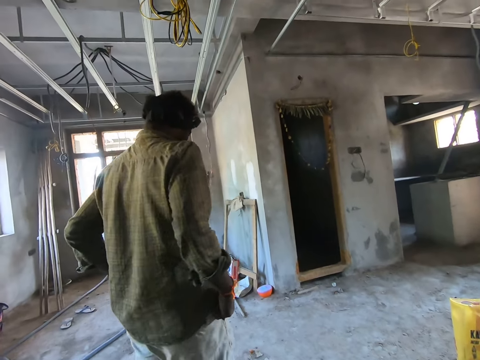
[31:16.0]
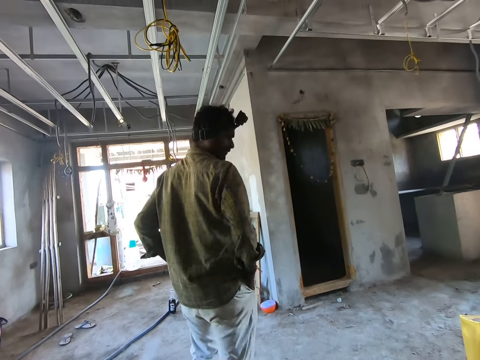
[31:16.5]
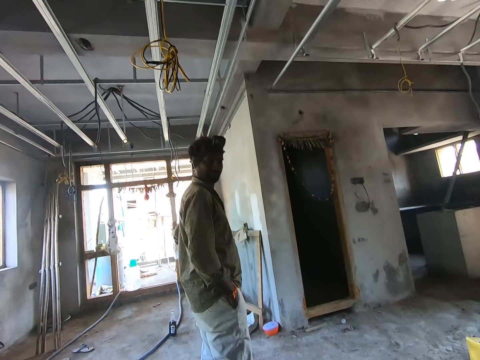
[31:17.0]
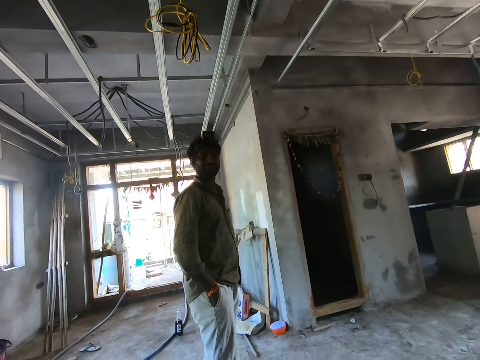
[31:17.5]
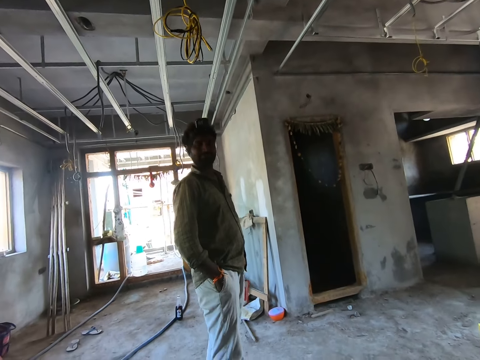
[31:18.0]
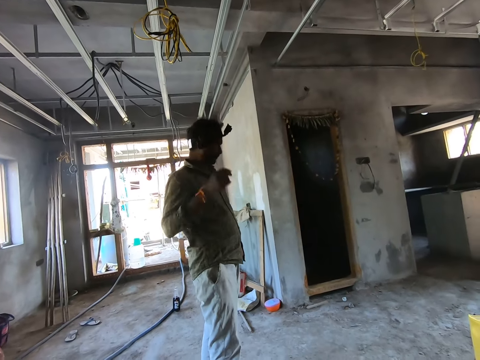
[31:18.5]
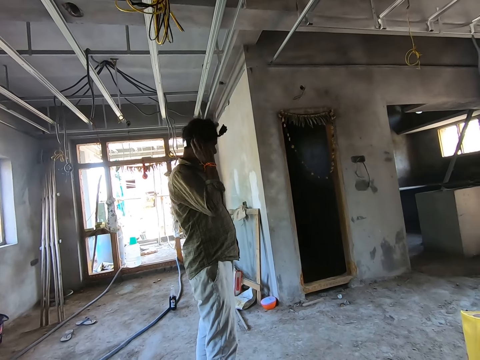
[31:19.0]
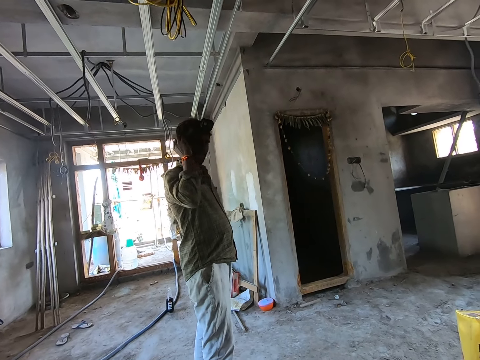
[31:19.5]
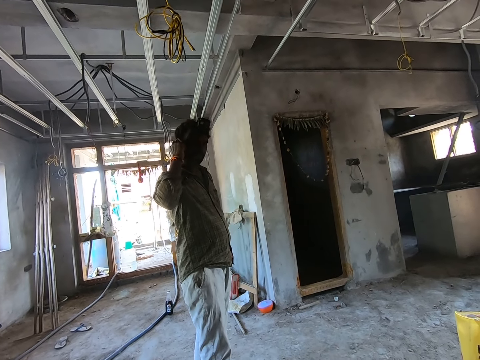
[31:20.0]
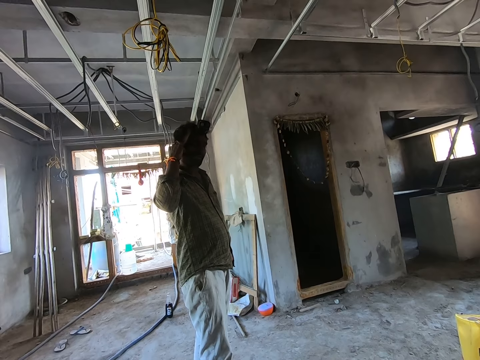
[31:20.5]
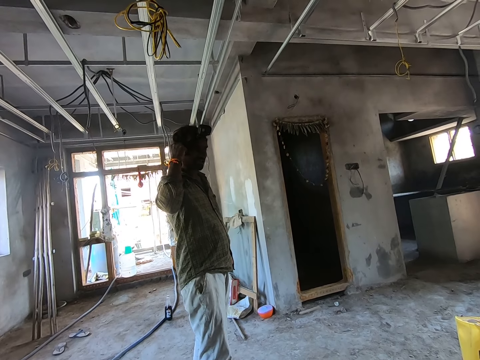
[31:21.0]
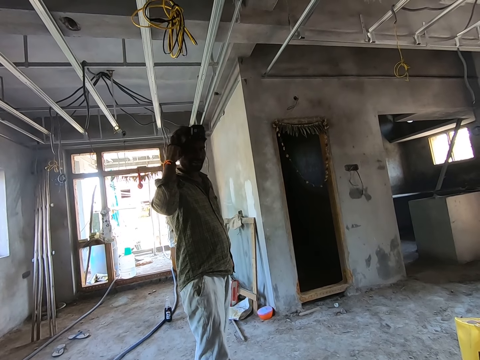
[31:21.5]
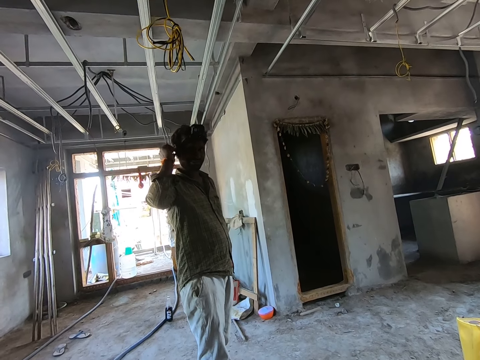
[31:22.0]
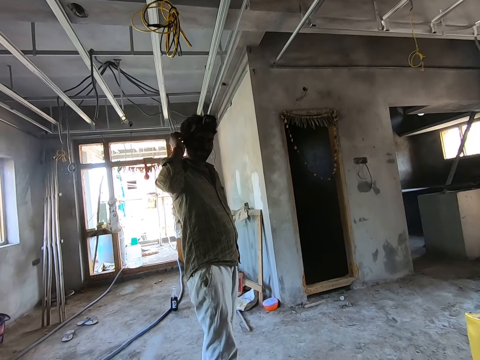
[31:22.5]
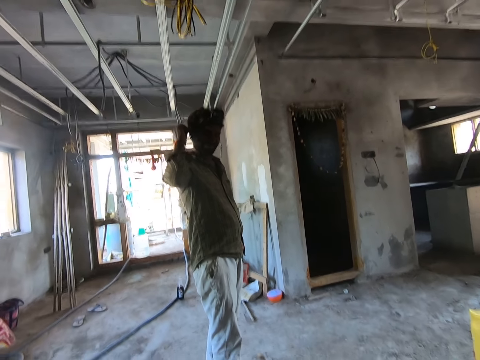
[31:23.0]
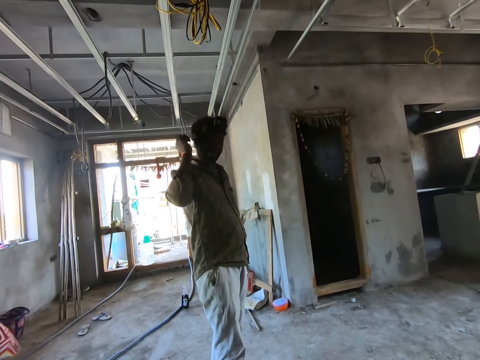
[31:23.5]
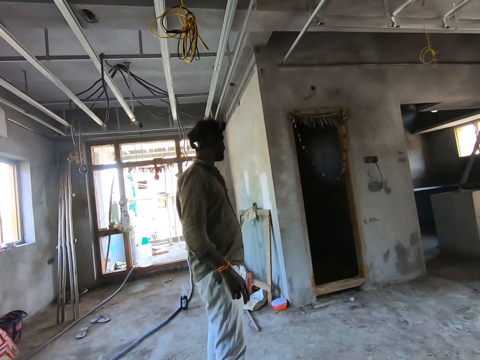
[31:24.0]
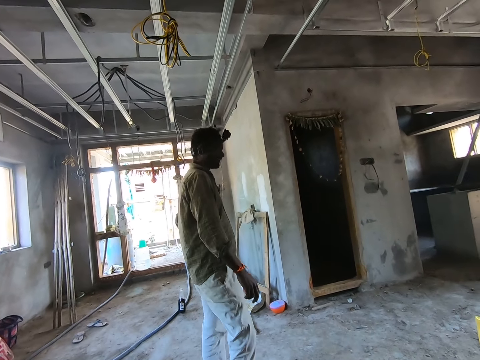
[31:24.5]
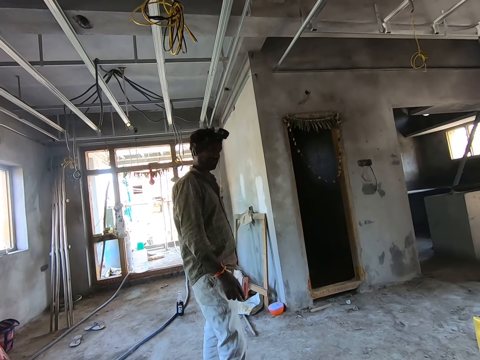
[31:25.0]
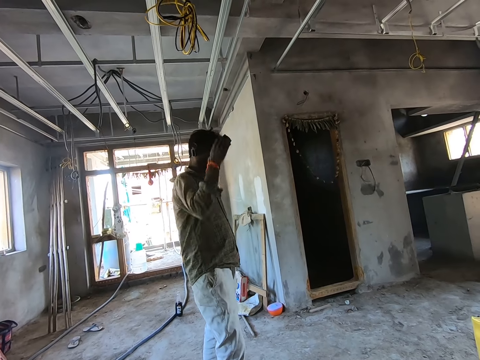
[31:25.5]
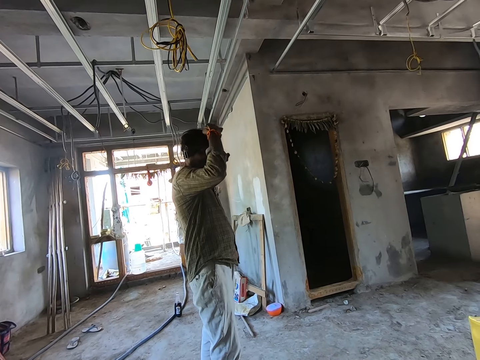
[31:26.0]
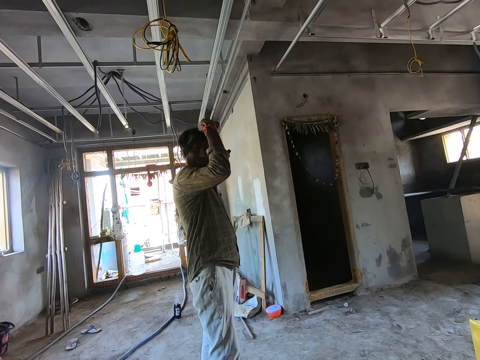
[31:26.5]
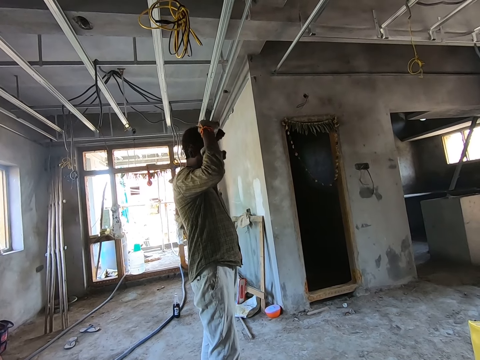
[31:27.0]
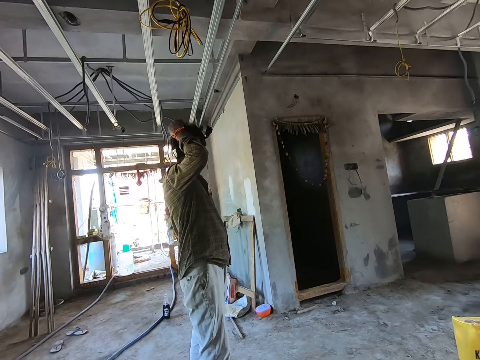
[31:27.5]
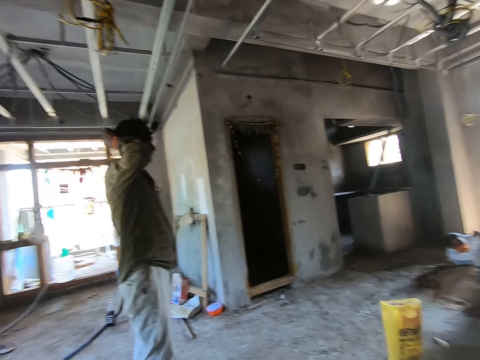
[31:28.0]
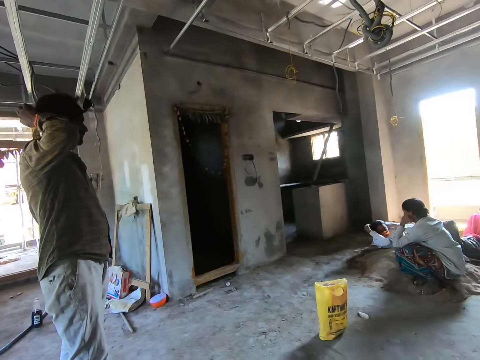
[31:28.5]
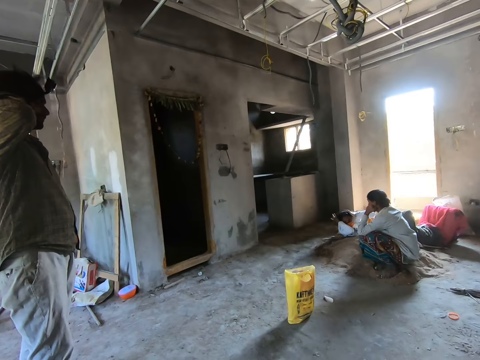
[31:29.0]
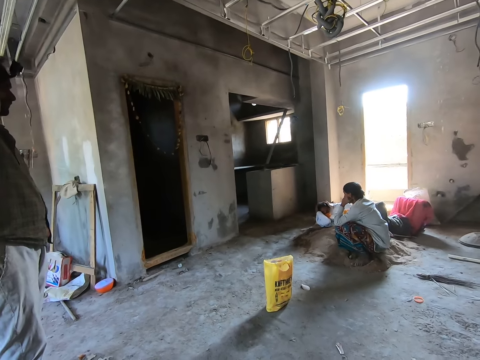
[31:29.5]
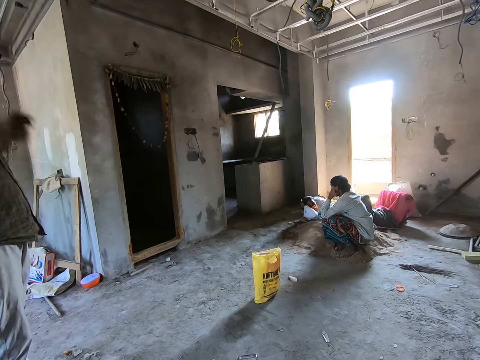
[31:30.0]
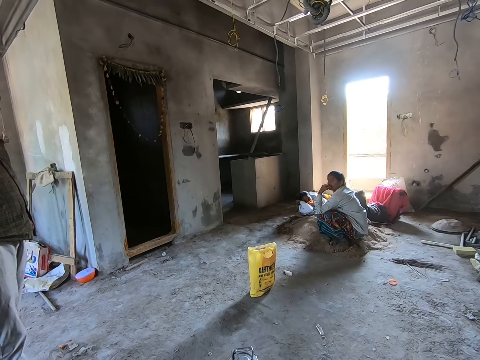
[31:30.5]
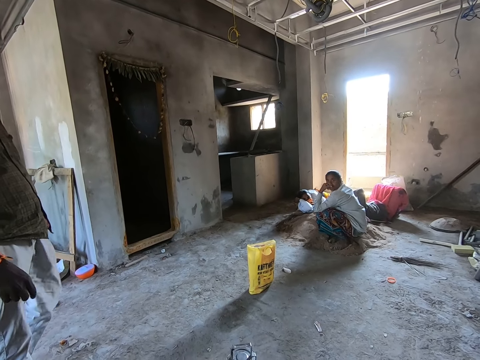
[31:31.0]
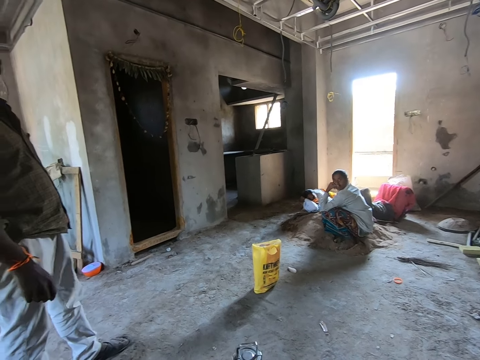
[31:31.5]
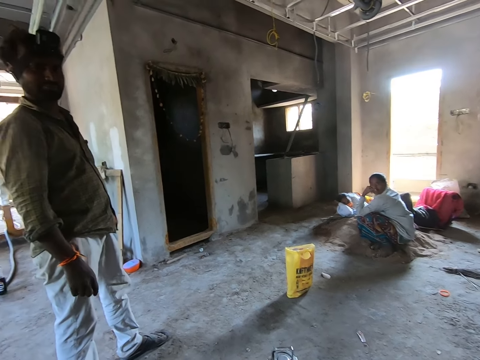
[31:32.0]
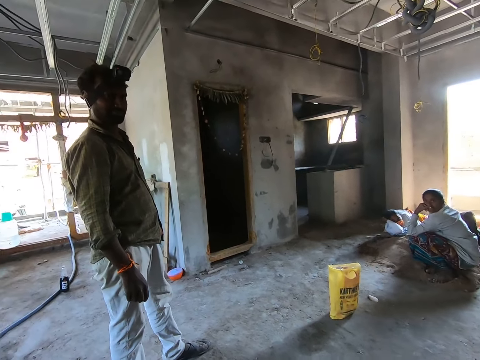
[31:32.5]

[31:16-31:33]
A man touches his camera. The camera wearer looks around.

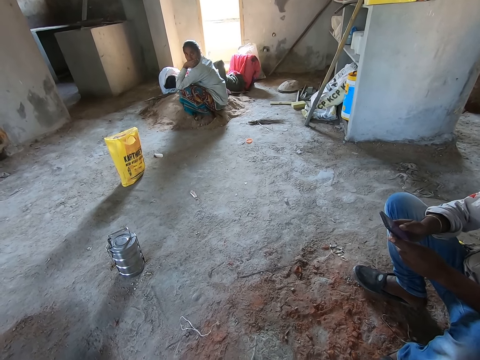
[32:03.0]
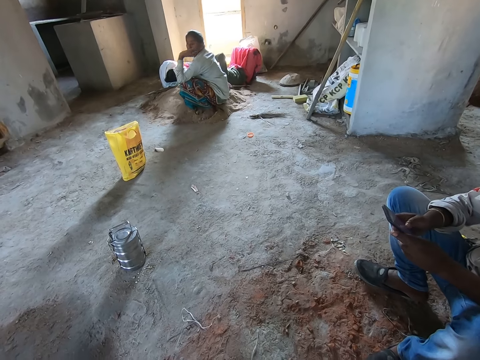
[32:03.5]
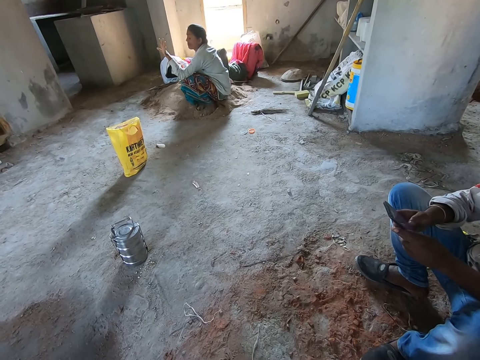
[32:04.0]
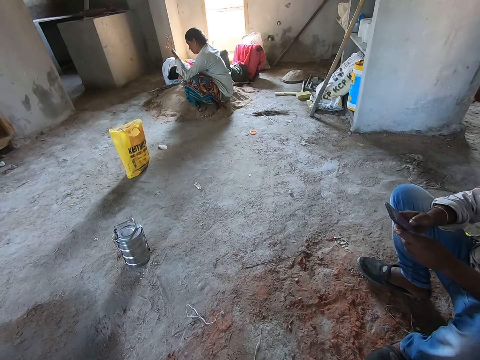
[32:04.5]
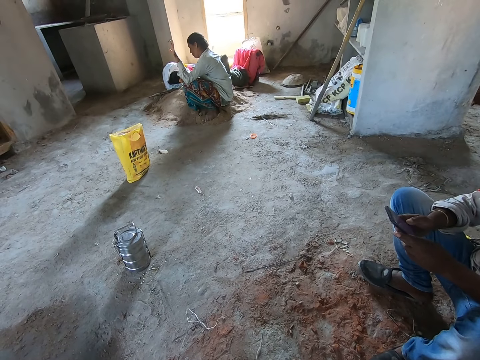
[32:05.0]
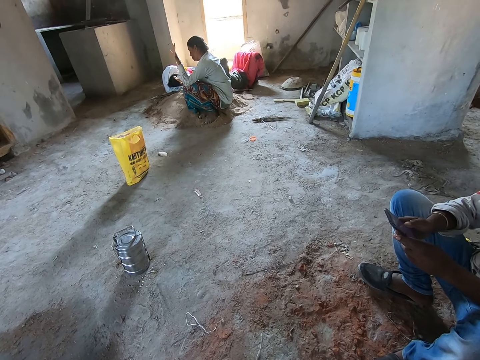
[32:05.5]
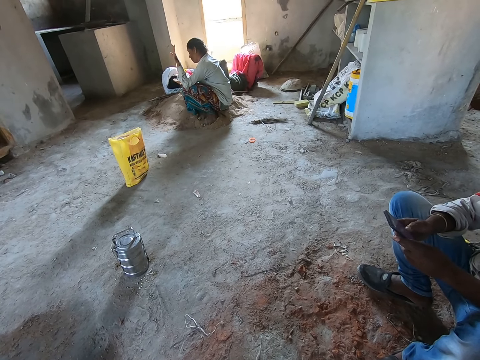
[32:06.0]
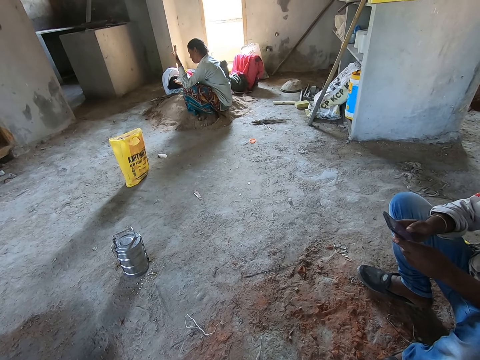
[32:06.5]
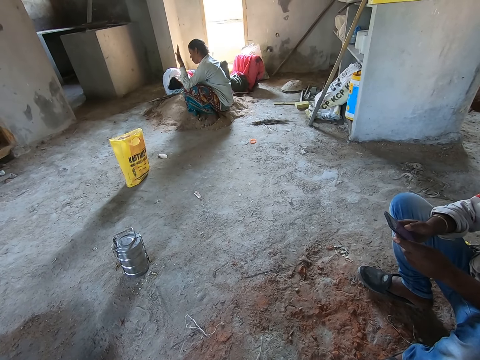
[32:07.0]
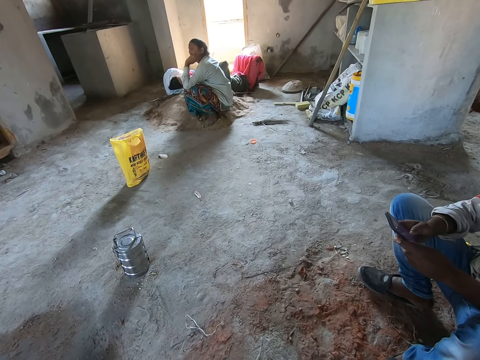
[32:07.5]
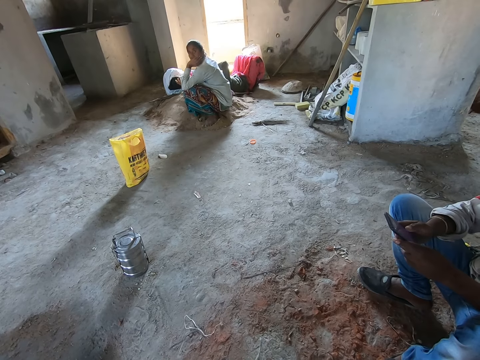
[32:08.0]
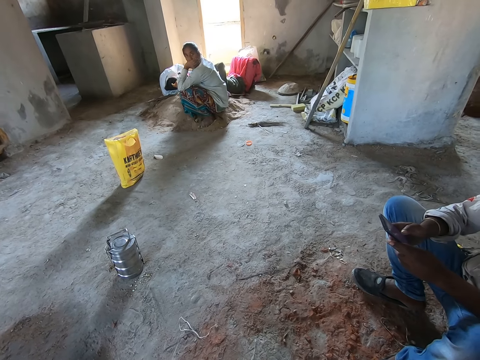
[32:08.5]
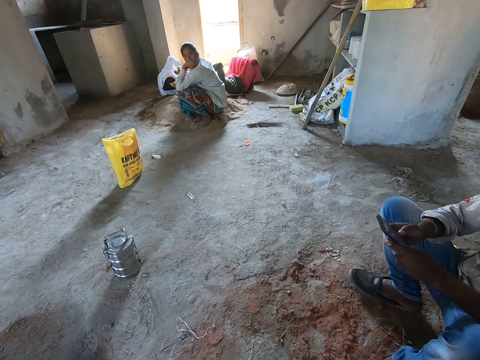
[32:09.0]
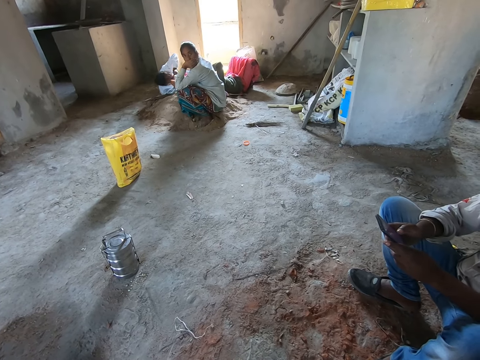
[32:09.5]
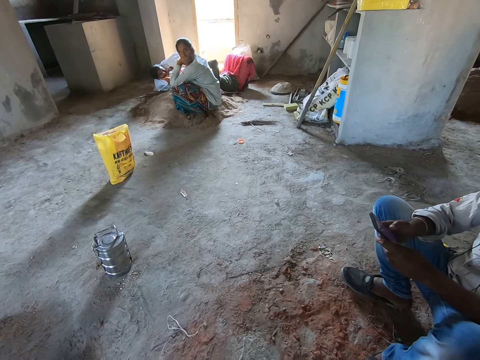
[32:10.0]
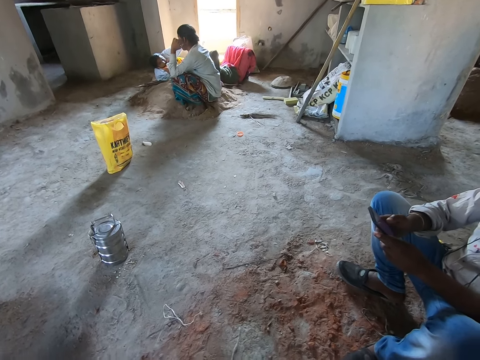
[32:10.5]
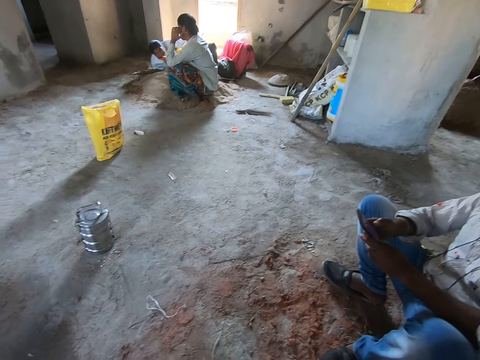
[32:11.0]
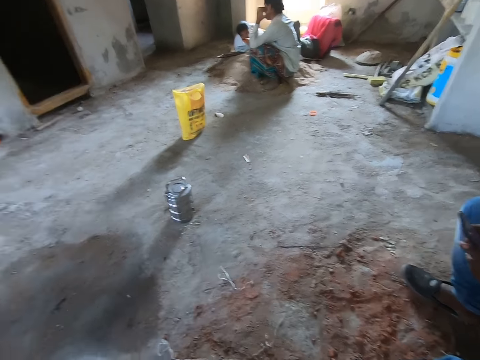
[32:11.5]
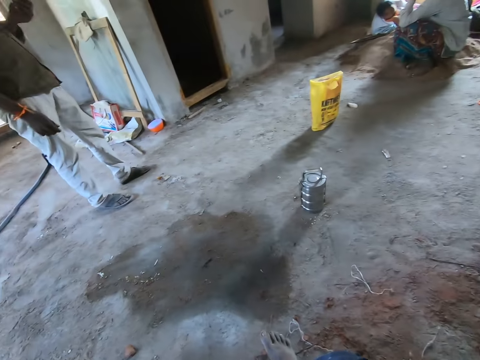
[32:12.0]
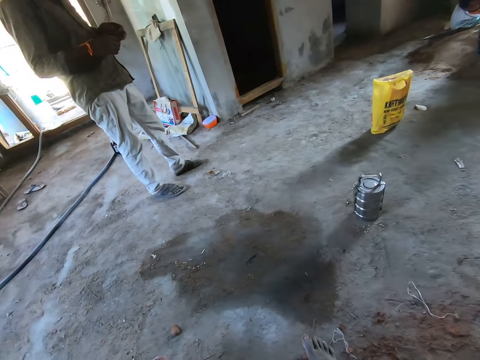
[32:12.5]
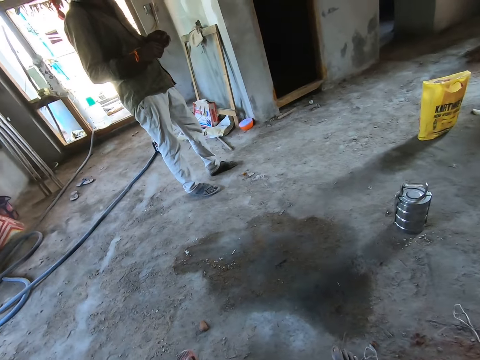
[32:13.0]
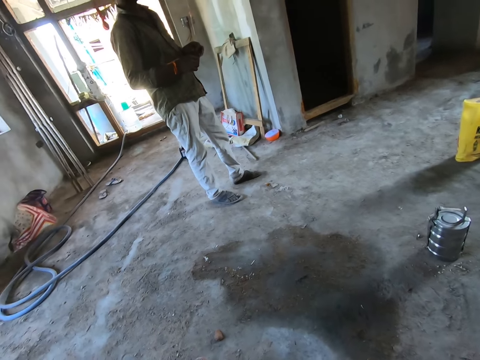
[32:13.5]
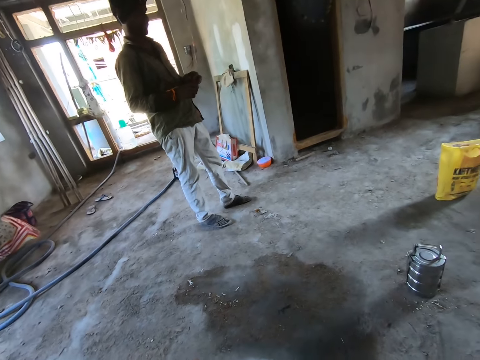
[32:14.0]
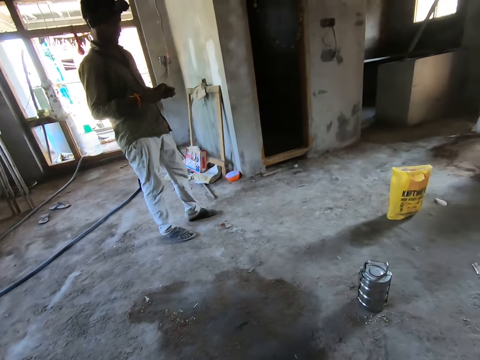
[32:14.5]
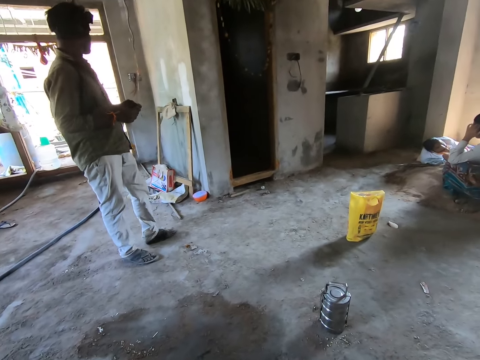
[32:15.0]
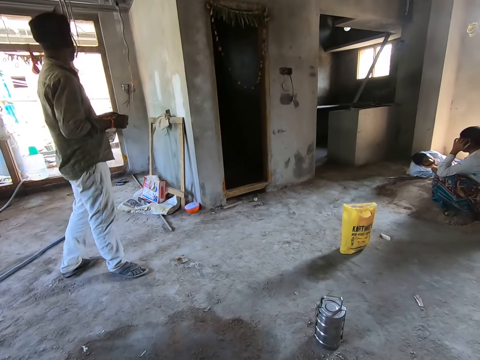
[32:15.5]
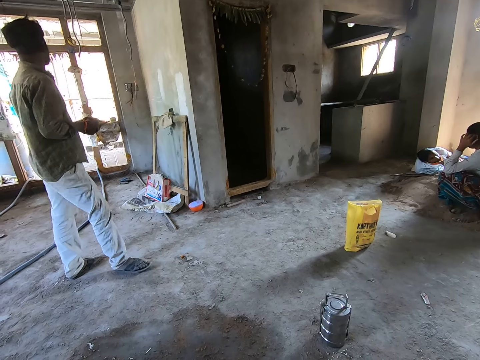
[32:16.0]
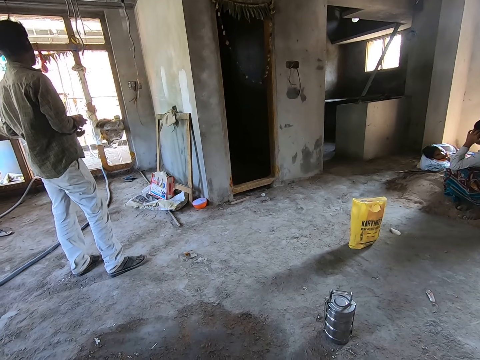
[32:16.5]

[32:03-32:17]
A person lifts the hand. Another person scrolls the phone. The camera wearer looks at the two persons and three other persons. They look at one of the persons. They look at a man.
